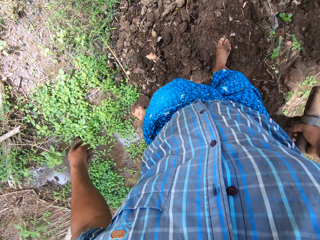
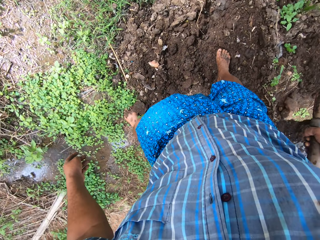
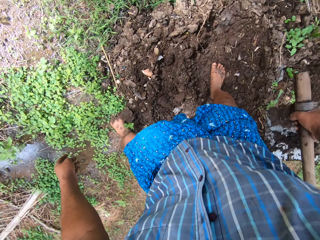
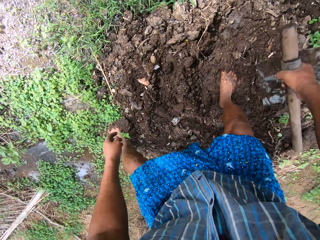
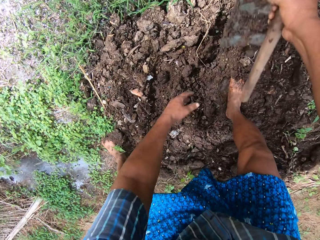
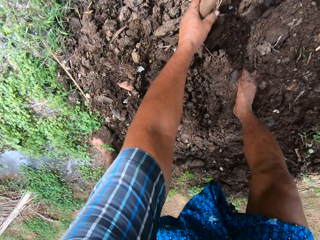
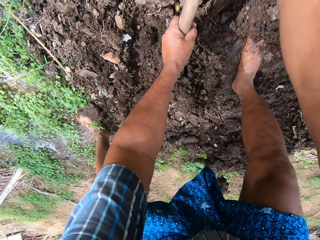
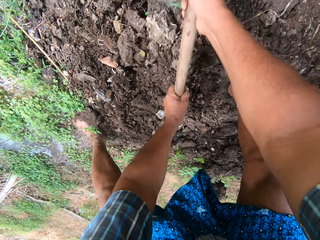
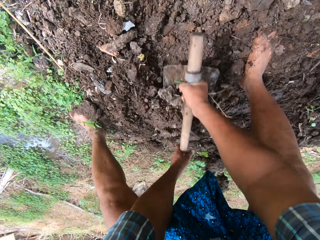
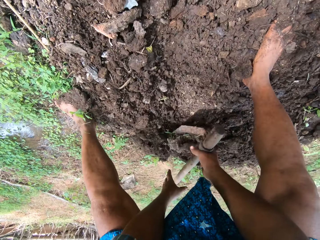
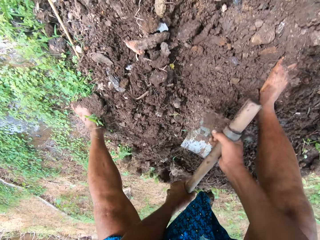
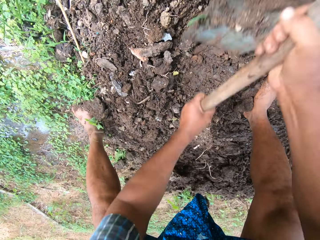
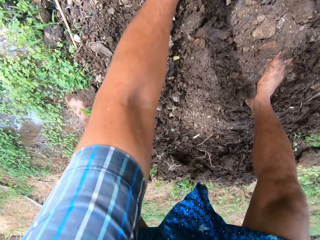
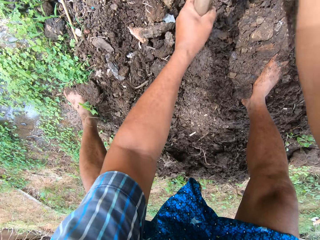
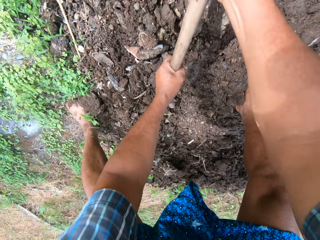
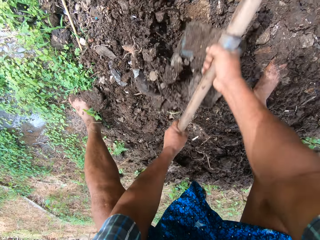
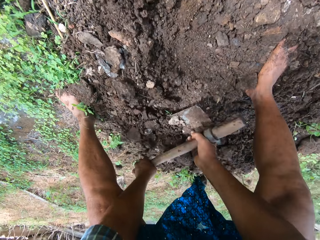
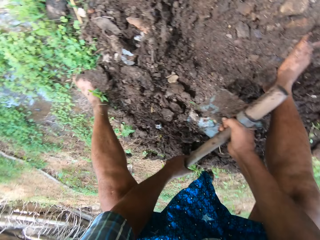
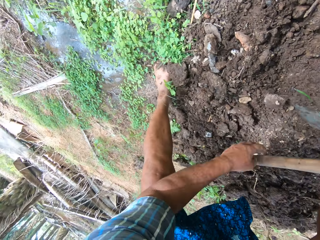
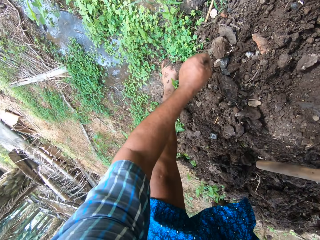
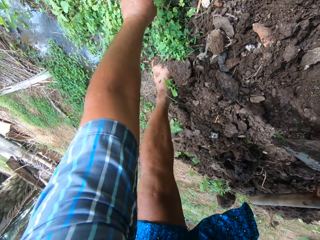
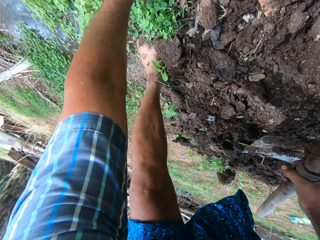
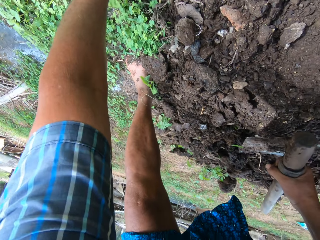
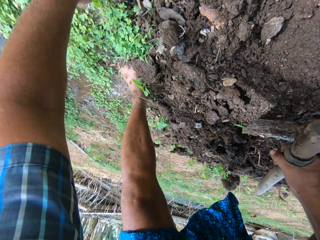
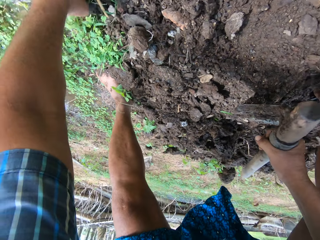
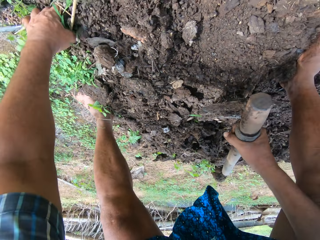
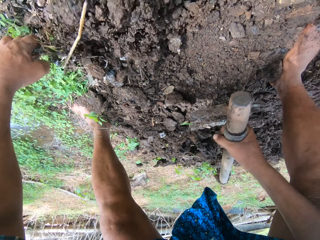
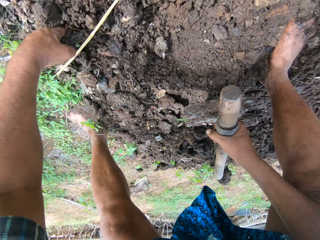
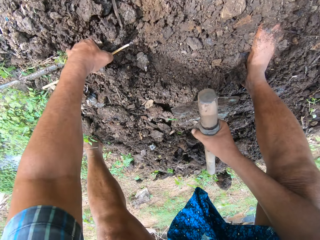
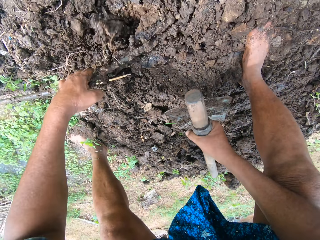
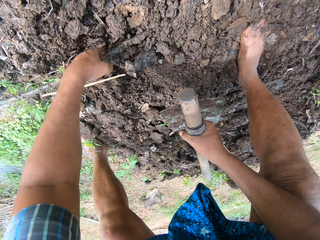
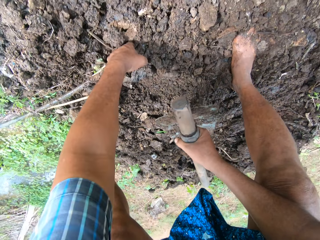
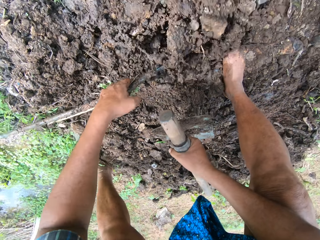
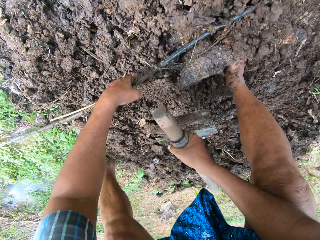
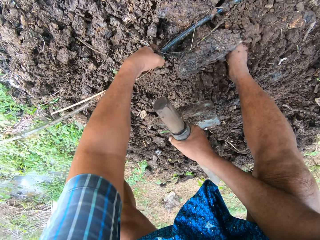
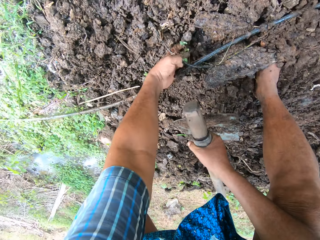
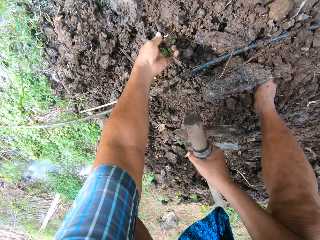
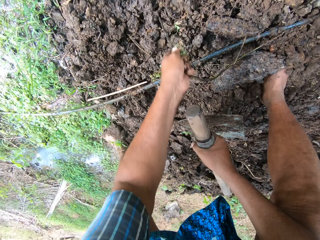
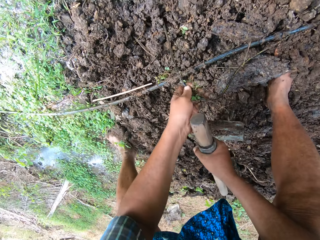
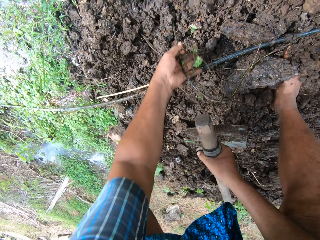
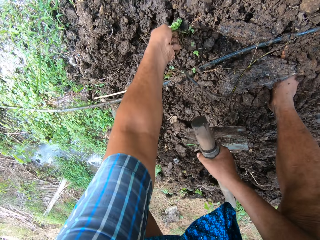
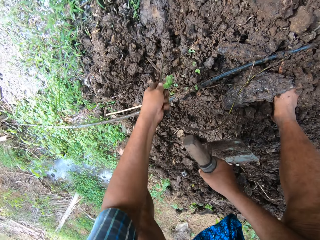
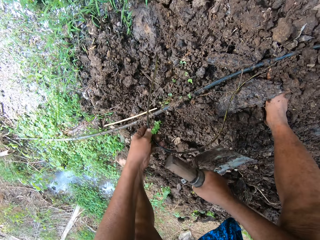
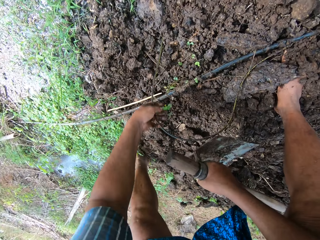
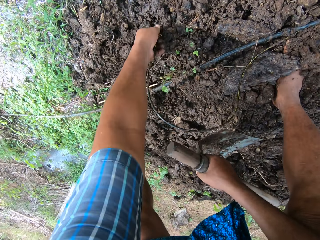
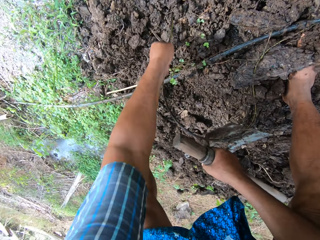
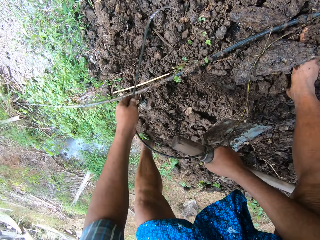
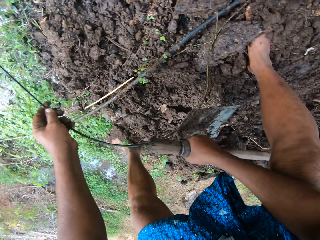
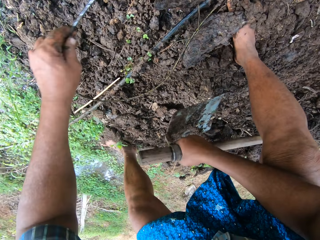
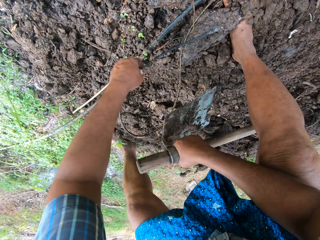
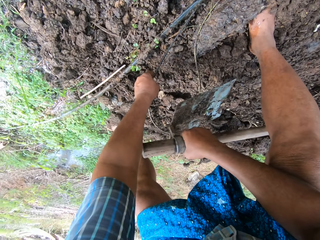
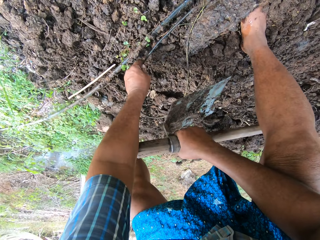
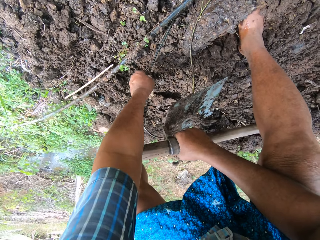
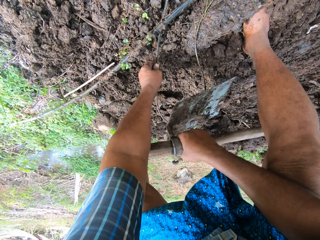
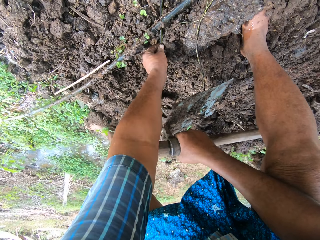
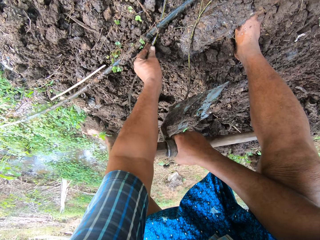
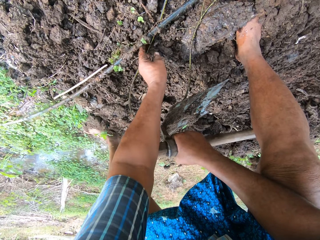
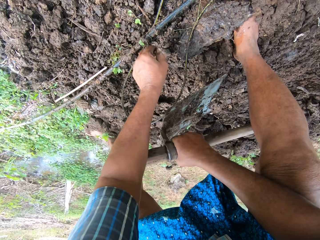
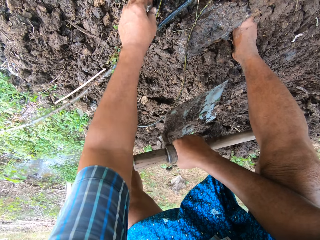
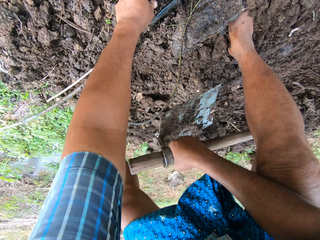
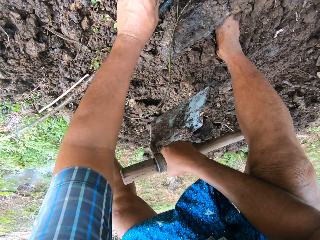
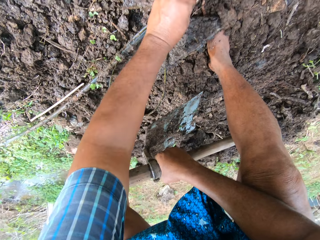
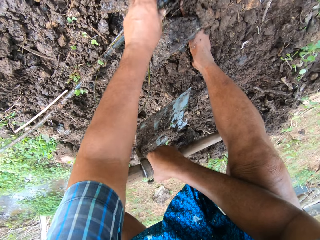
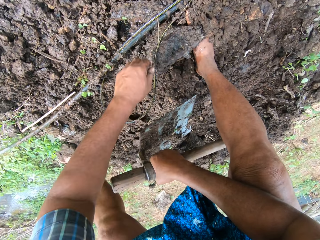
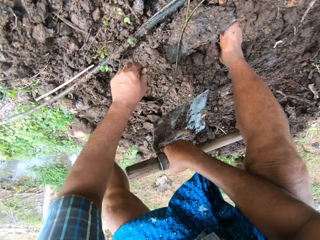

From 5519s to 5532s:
The camera wearer holds the digging hoe with both hands. They continue to pack sand to the field stream with the digging hoe. They move the soil with the hoe. They pull a water pipe beneath the sand. They pull a wire on top of the pipe. They place the wire beneath the pipe.

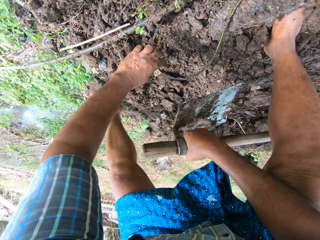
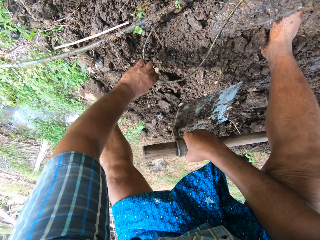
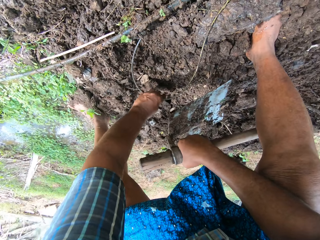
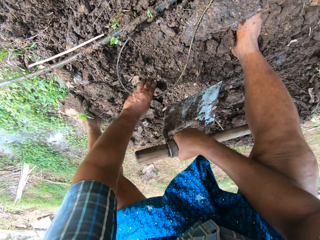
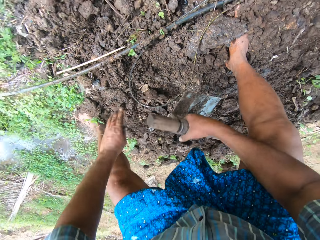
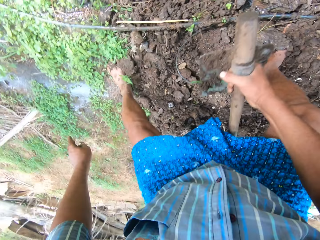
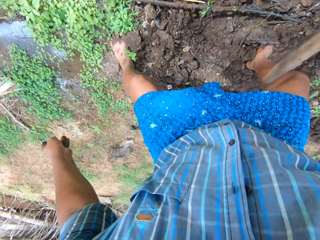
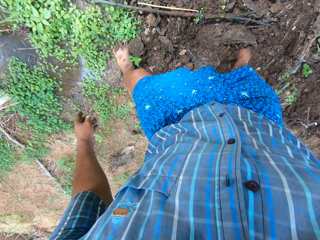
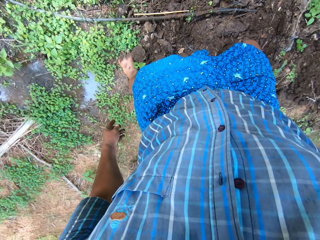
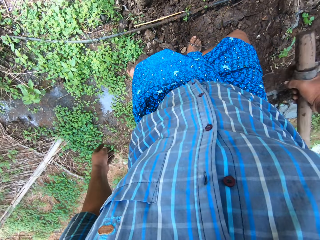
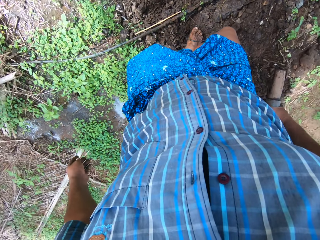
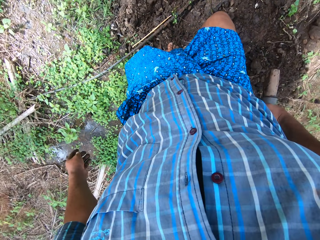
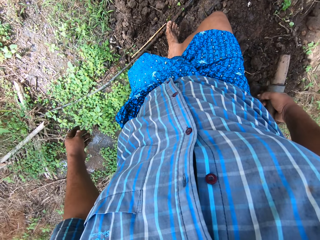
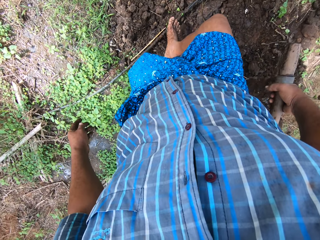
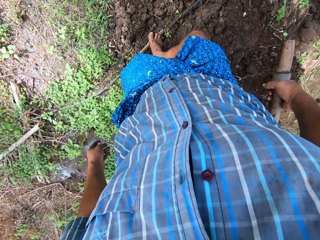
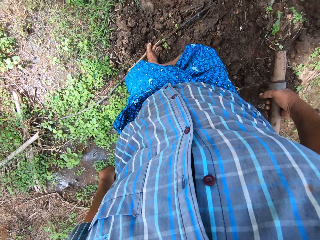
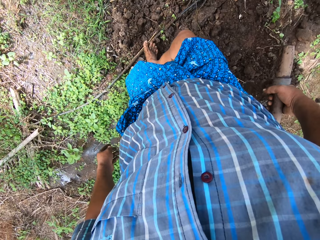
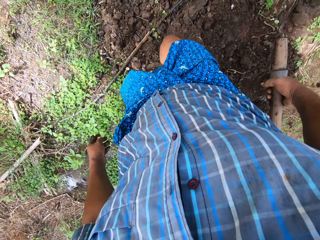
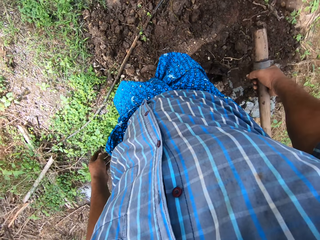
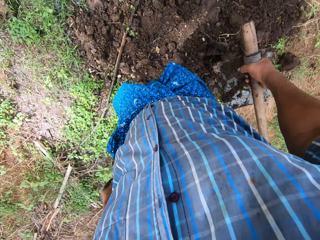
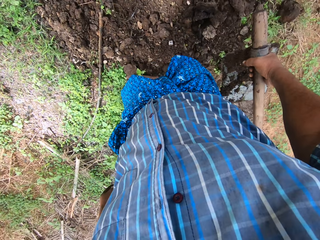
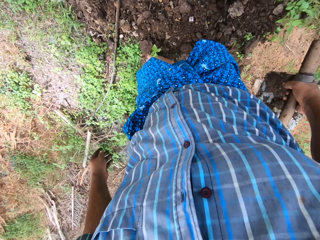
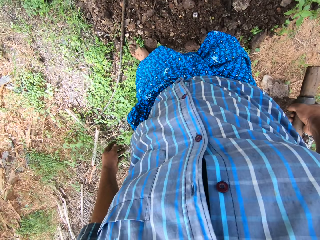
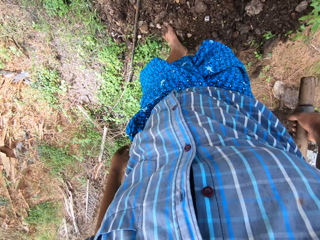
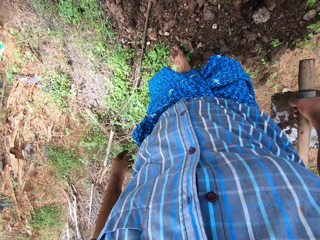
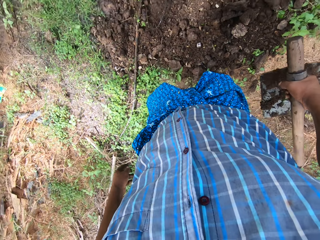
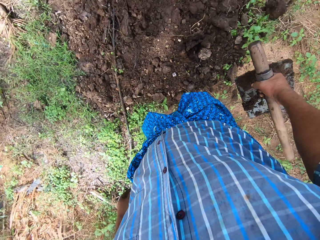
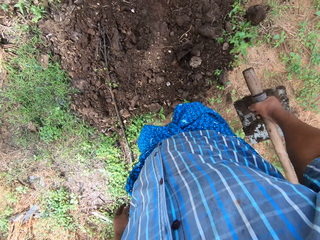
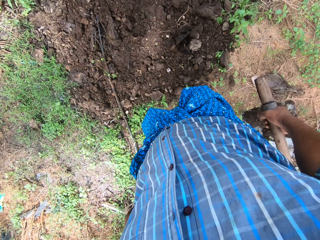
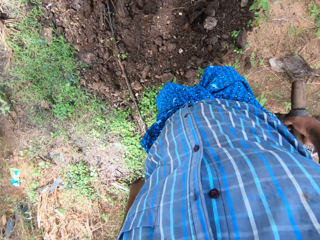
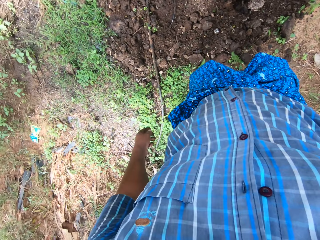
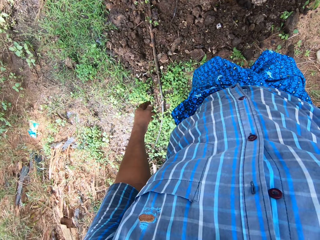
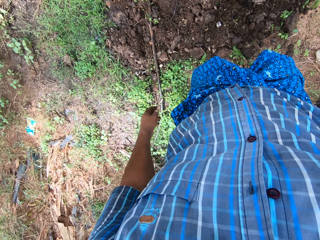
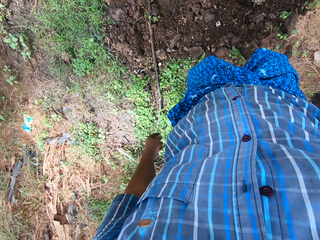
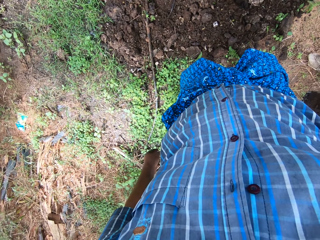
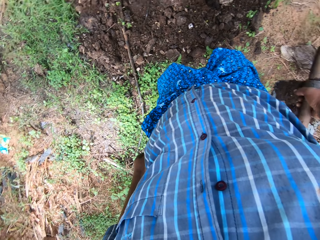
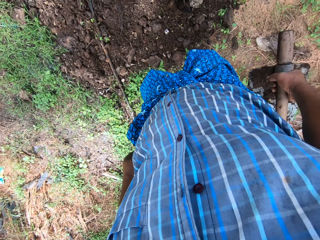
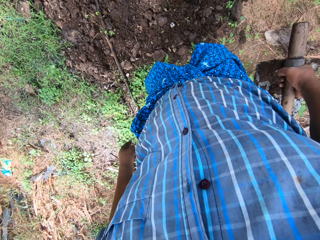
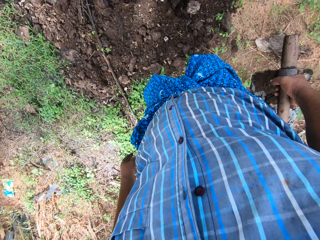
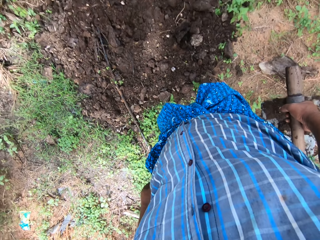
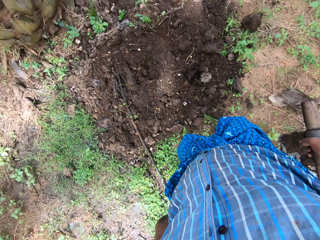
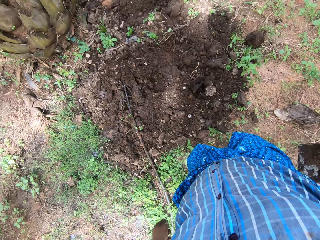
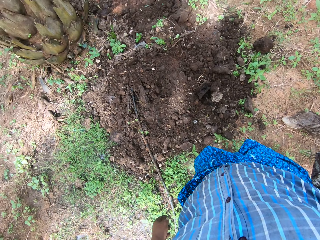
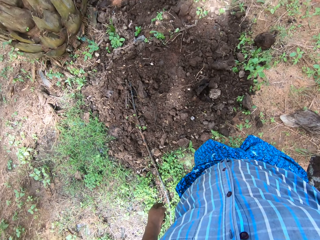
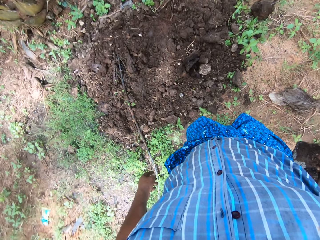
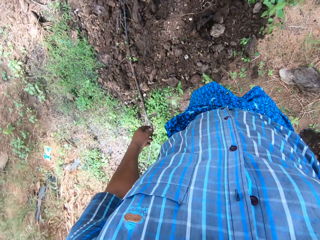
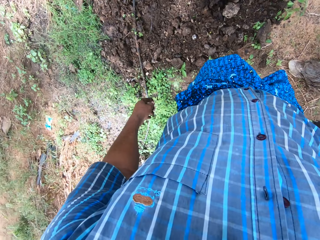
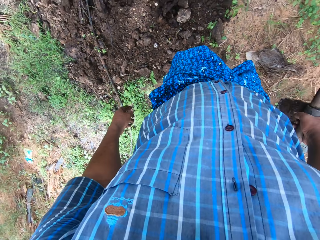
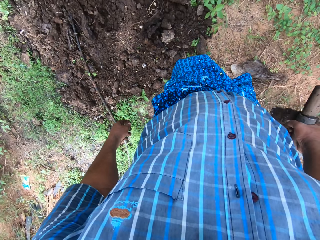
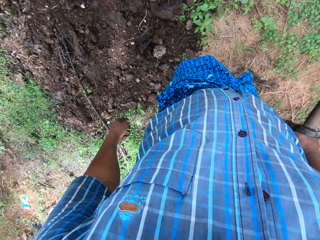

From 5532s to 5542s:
The camera wearer steps on the pipe. They push the pipe with the leg. They step on the sand slightly. They look around the field work area.
